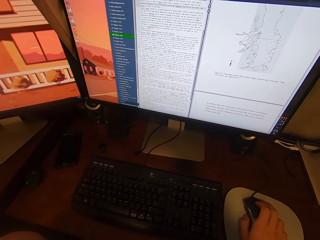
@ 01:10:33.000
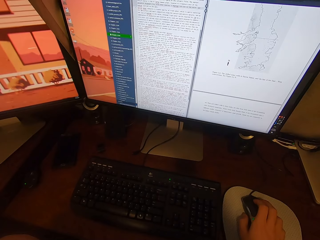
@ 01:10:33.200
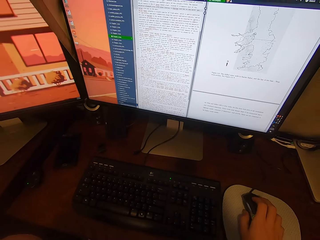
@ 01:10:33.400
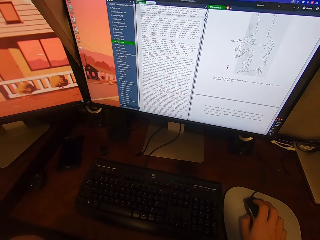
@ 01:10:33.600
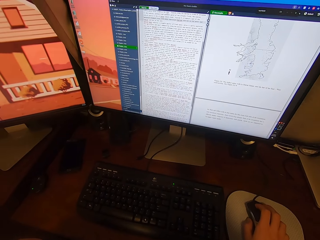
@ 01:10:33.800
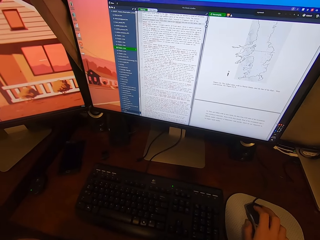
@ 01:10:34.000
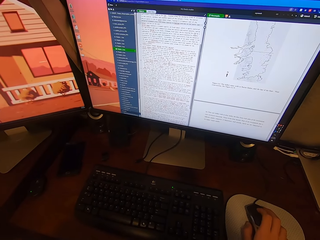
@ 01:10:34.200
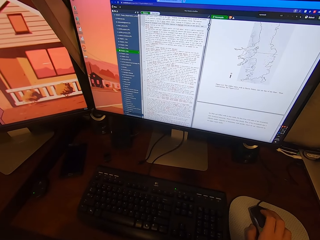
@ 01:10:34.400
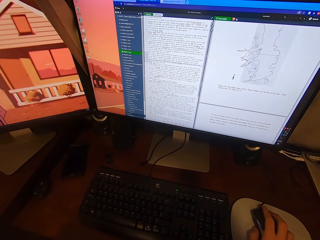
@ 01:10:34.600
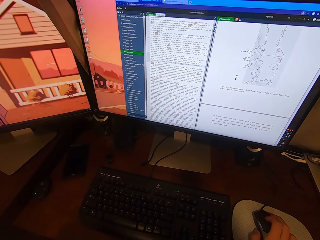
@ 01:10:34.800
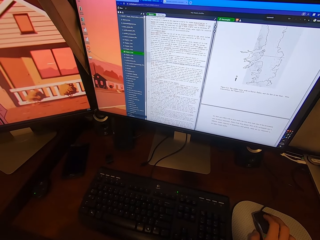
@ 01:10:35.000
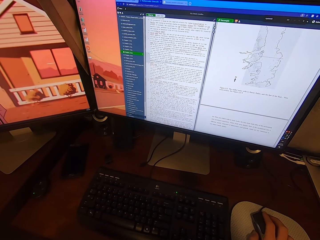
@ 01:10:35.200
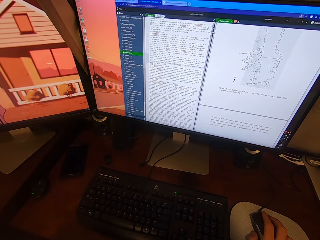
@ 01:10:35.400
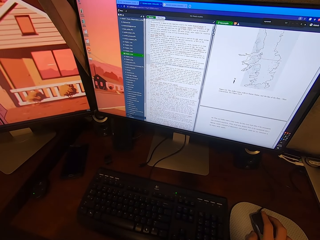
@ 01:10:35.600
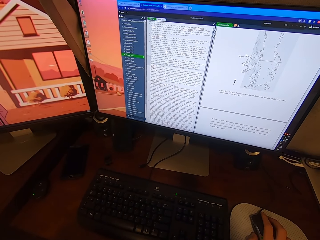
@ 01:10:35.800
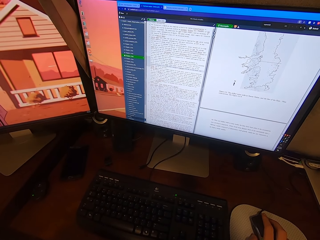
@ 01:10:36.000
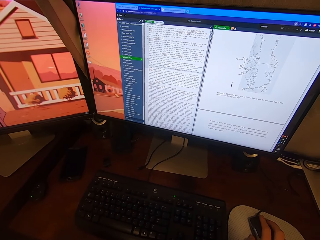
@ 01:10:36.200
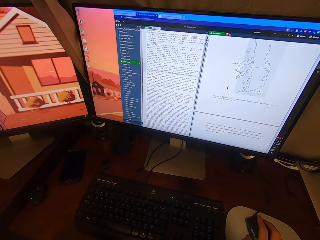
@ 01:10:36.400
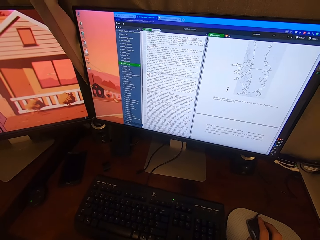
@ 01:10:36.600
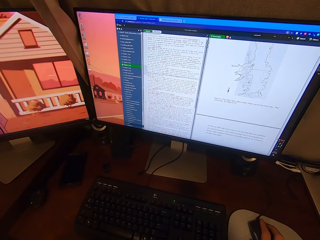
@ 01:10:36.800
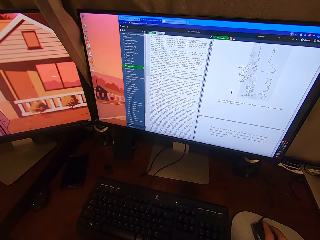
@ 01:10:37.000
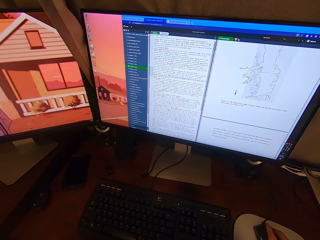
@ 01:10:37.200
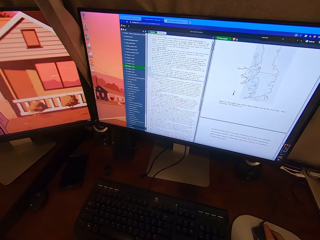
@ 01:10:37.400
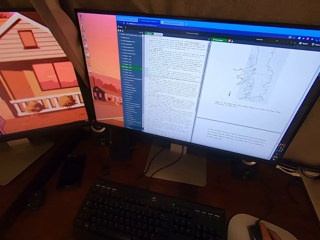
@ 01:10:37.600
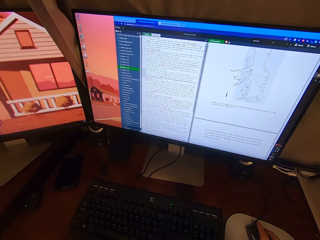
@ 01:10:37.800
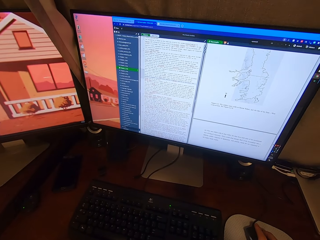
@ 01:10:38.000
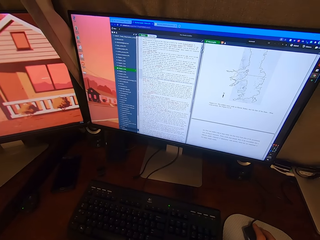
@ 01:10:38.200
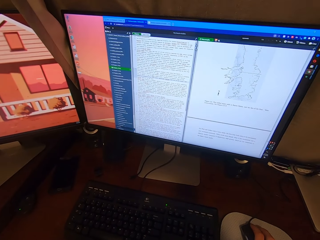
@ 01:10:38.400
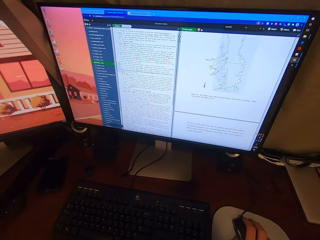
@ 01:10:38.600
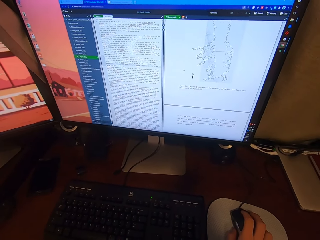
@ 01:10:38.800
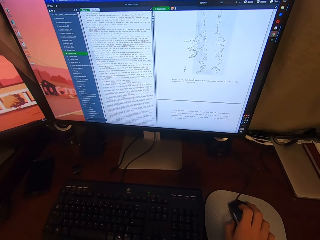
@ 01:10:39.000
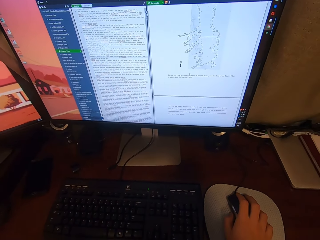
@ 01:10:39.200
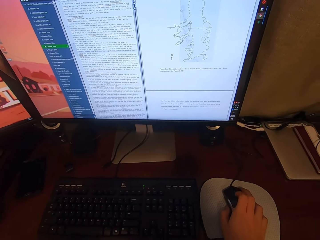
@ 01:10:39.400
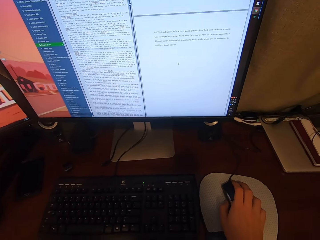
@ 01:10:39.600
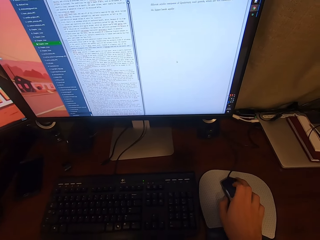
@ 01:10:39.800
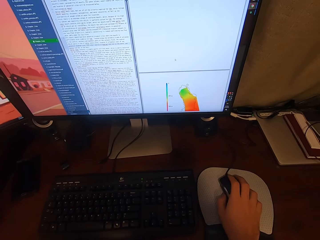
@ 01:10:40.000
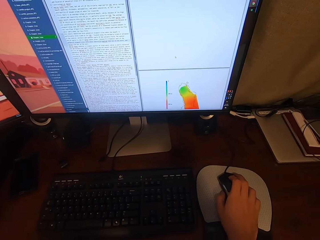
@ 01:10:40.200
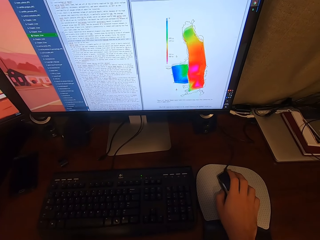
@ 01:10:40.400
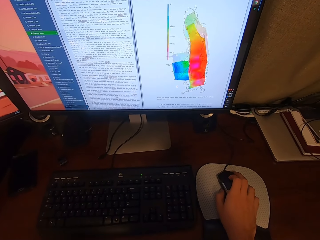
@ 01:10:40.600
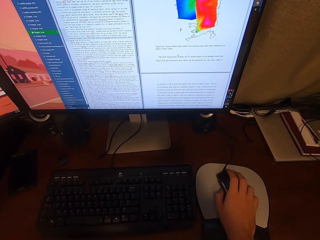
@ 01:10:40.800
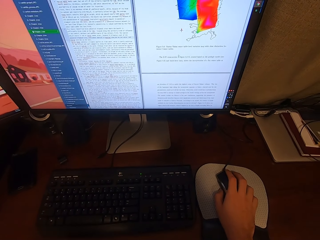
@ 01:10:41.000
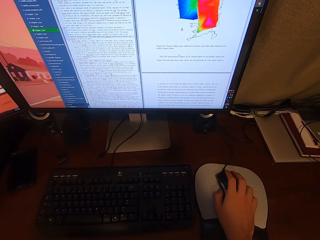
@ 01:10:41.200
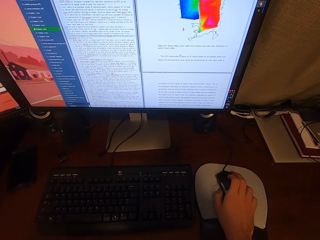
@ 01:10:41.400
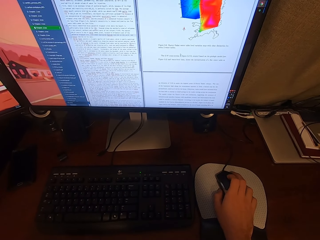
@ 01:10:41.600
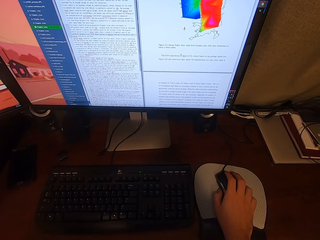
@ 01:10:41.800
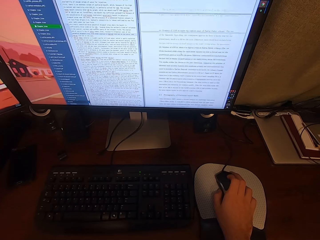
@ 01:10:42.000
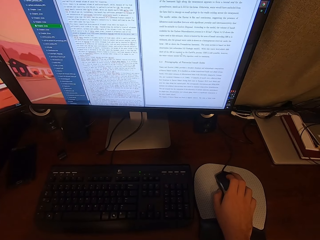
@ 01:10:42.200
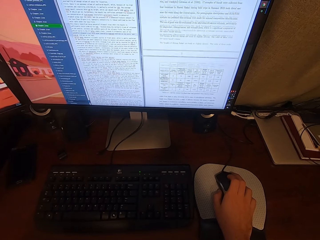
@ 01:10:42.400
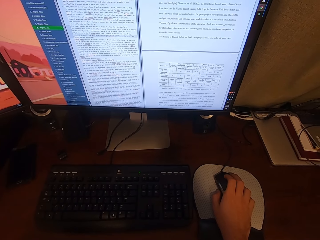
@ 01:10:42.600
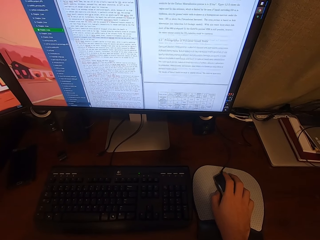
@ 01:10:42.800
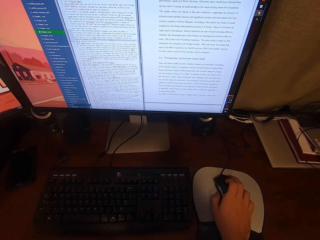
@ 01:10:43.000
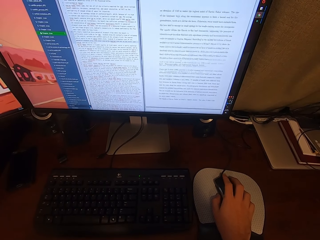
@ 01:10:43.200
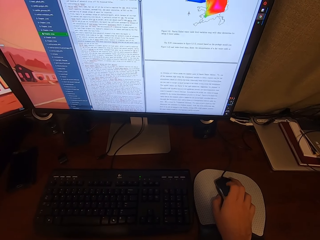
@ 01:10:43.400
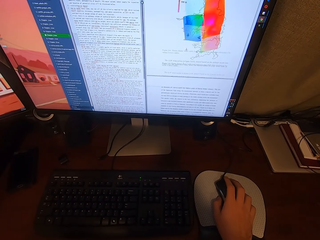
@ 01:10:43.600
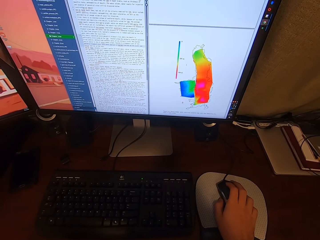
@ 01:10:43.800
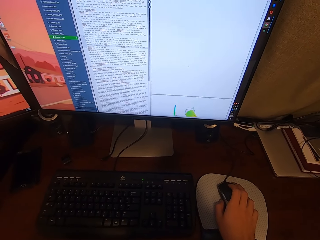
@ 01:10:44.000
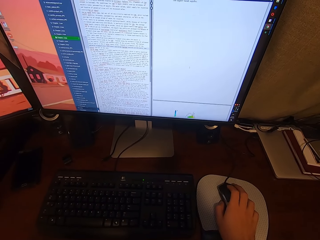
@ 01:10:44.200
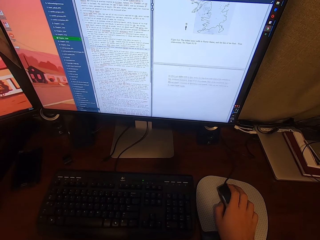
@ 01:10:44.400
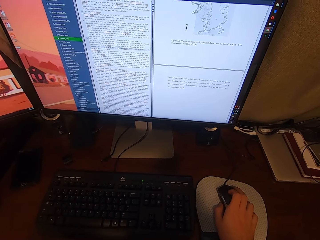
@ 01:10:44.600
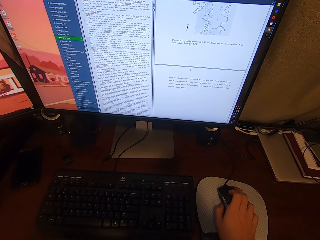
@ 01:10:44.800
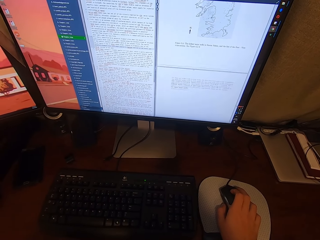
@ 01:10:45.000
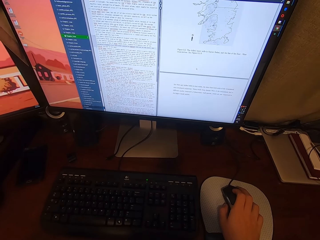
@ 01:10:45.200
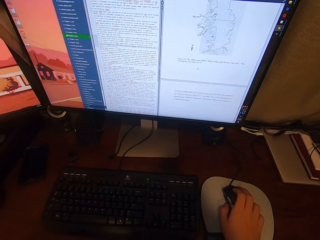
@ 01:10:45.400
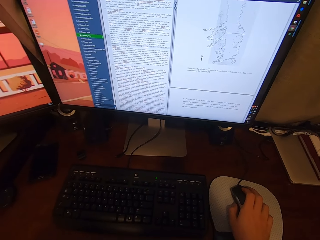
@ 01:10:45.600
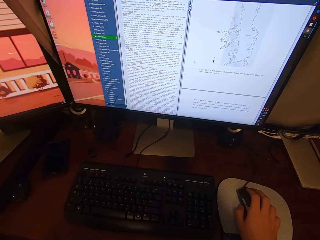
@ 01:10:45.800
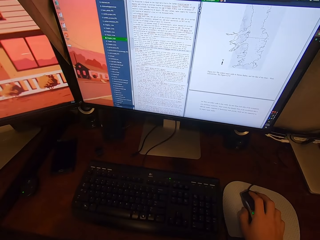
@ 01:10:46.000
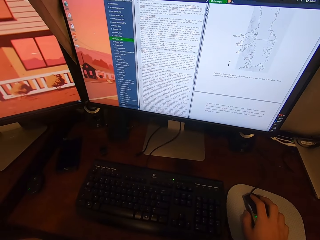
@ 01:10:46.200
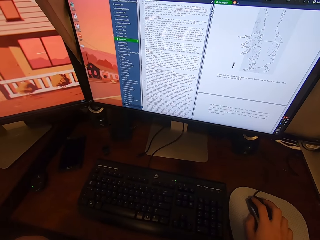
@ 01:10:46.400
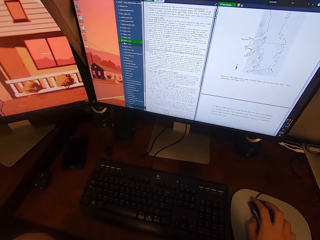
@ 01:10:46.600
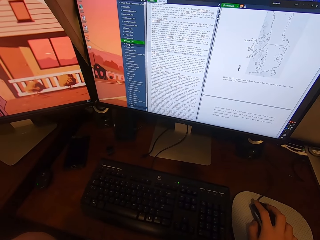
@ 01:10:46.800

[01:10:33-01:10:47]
The camera wearer operates a desktop with a mouse. They adjust the mouse on a mouse pad. They operate the desktop with the mouse.

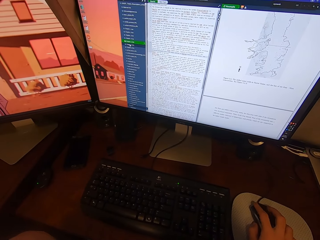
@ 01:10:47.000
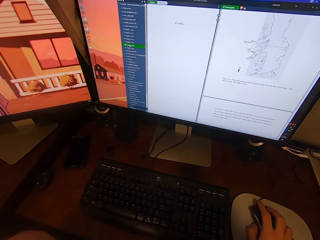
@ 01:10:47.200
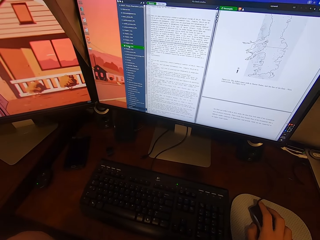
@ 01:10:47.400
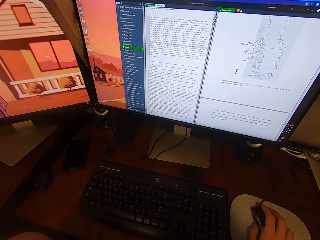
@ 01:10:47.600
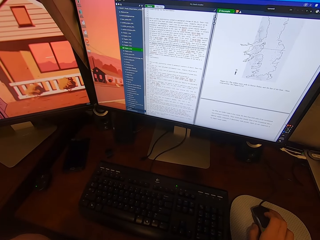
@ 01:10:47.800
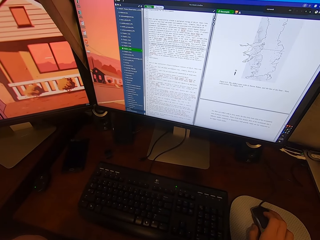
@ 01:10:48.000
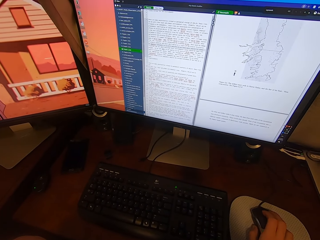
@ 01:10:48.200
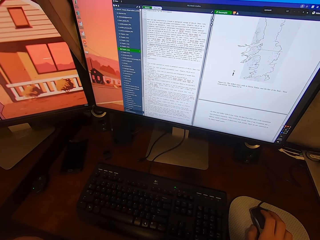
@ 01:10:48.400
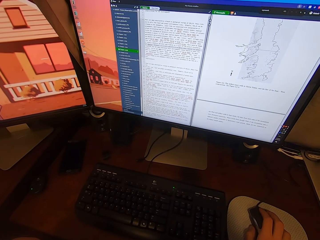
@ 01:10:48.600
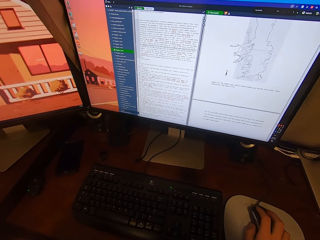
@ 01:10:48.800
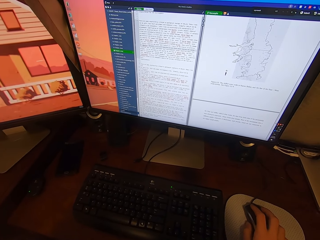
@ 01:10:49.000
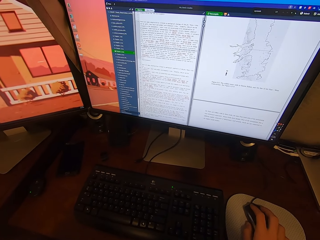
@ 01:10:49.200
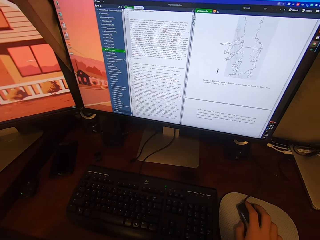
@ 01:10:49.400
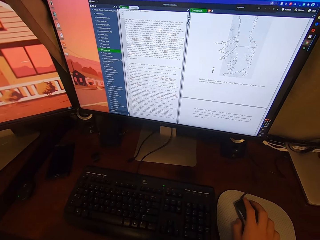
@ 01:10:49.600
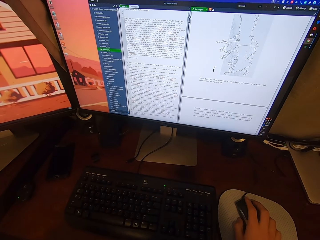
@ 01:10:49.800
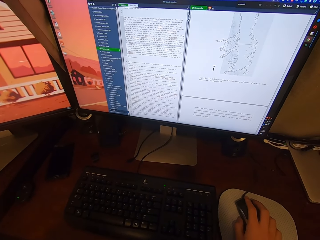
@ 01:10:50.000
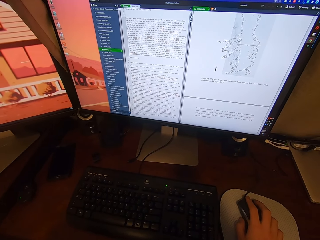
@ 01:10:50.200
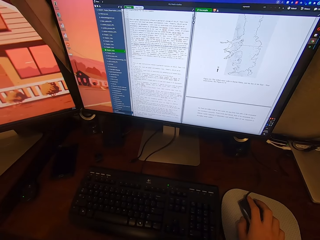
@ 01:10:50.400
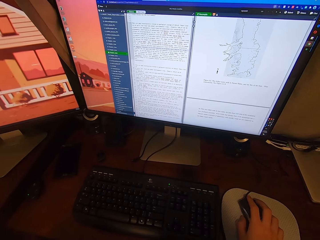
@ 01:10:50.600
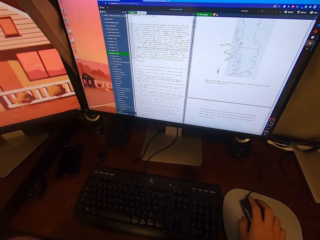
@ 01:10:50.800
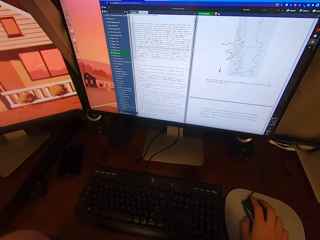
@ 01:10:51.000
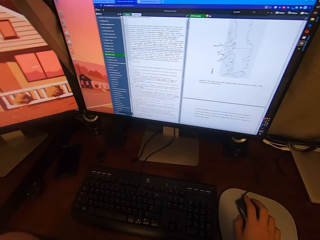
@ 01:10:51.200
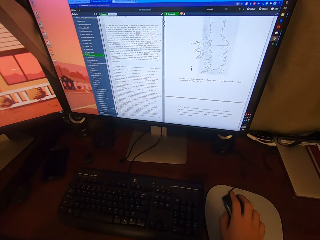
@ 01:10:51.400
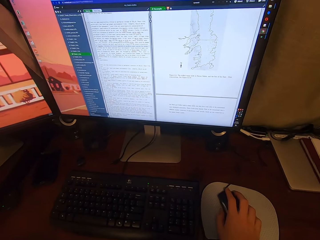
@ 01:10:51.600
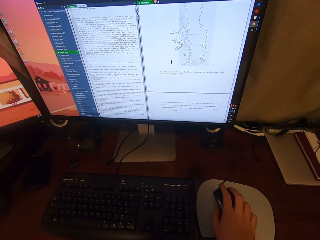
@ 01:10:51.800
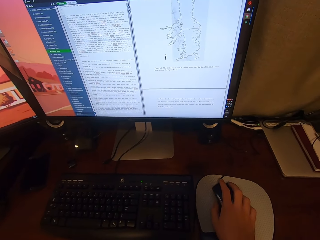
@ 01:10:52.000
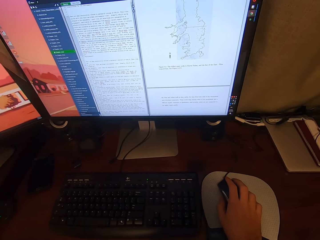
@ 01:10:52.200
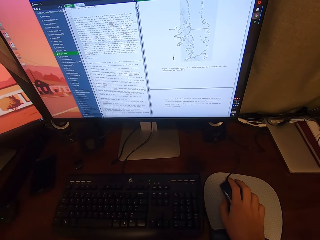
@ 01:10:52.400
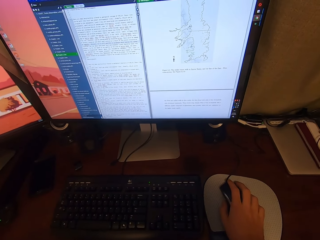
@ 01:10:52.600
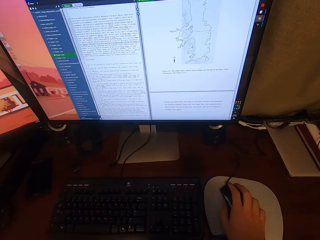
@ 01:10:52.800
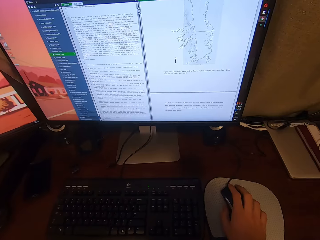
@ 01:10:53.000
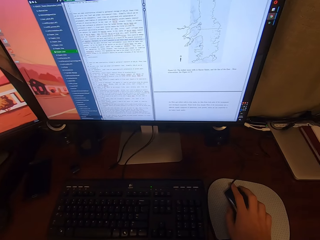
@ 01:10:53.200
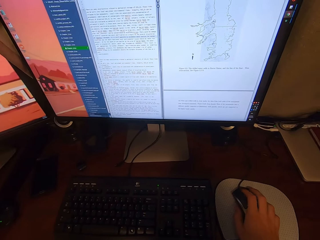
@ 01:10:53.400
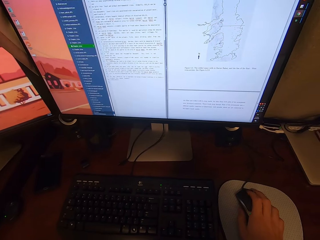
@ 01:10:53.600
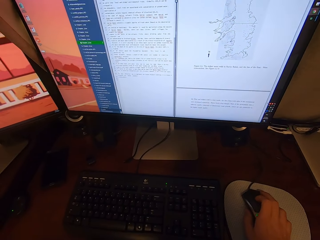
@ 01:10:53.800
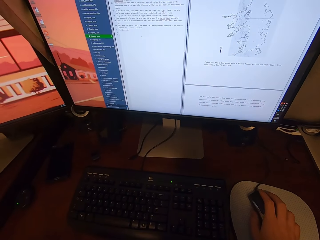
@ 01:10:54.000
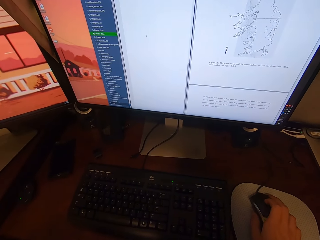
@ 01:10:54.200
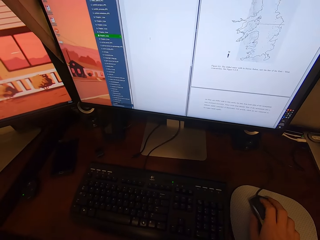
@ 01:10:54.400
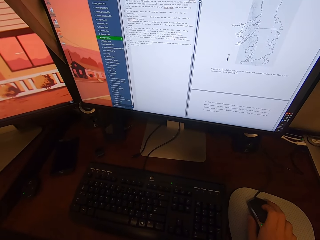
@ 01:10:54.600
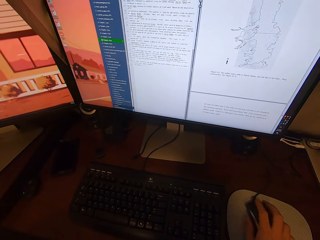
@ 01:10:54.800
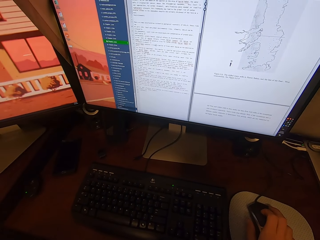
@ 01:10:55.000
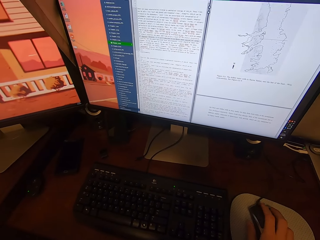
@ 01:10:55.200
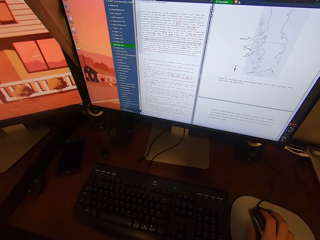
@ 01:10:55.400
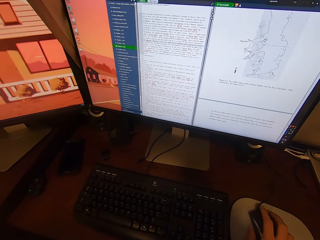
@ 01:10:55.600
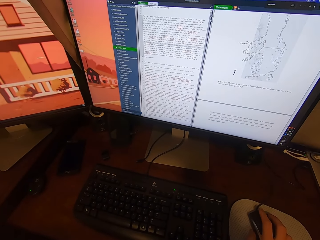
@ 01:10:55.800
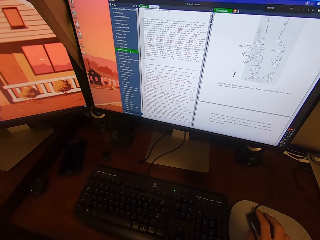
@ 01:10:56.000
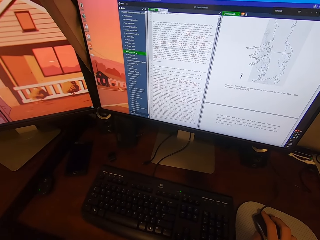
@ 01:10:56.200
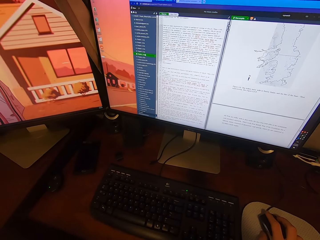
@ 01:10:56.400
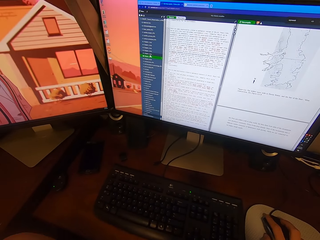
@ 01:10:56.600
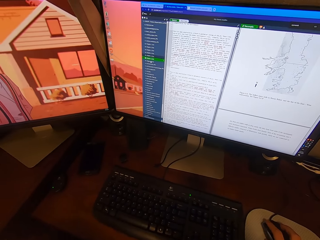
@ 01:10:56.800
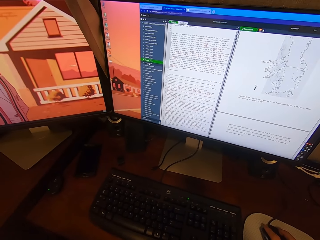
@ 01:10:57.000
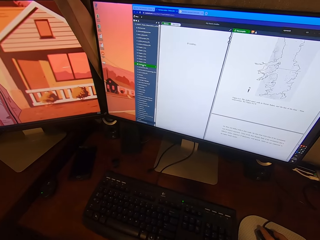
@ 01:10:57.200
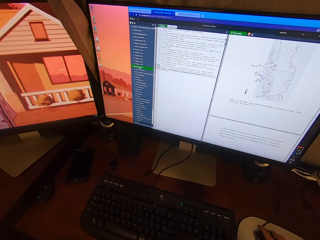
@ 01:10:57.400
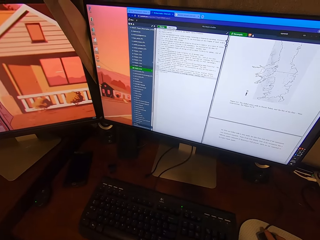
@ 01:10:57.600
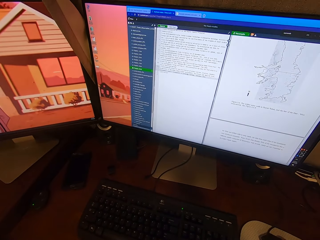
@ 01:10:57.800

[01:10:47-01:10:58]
The camera wearer looks around a room. They operate a desktop with a mouse.
